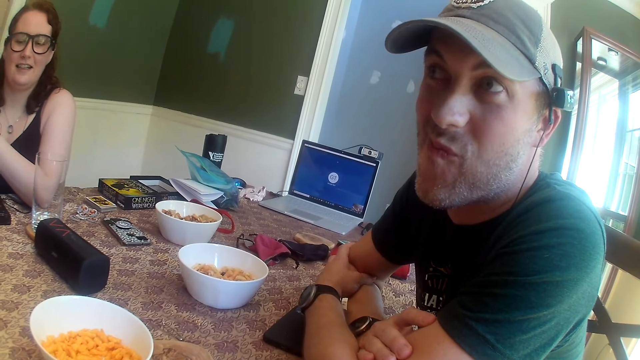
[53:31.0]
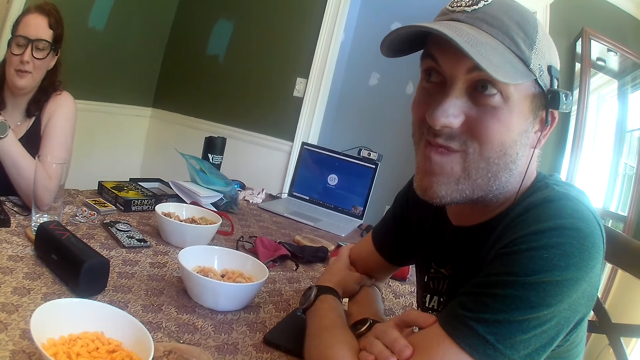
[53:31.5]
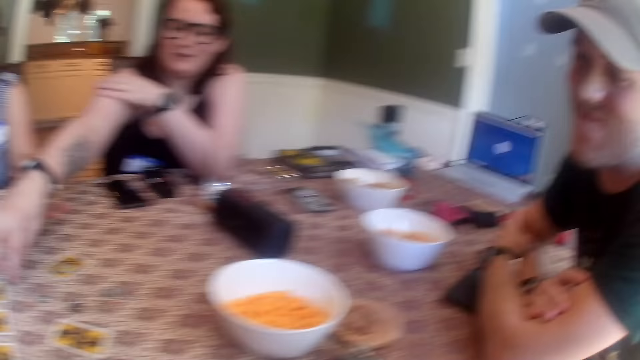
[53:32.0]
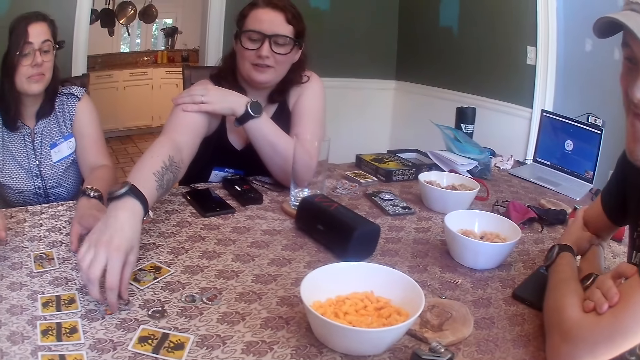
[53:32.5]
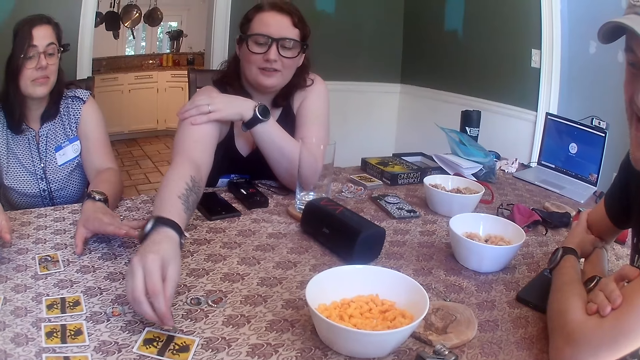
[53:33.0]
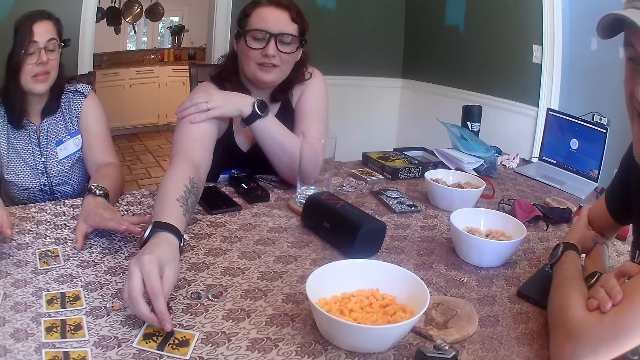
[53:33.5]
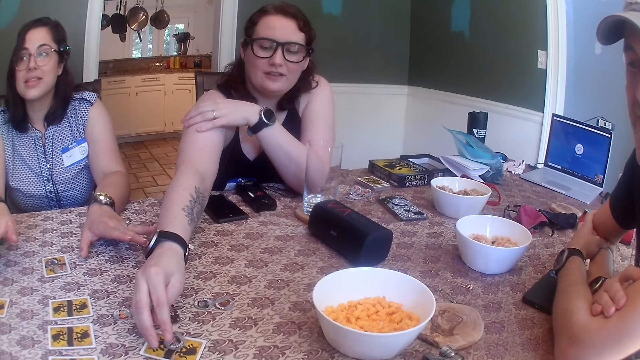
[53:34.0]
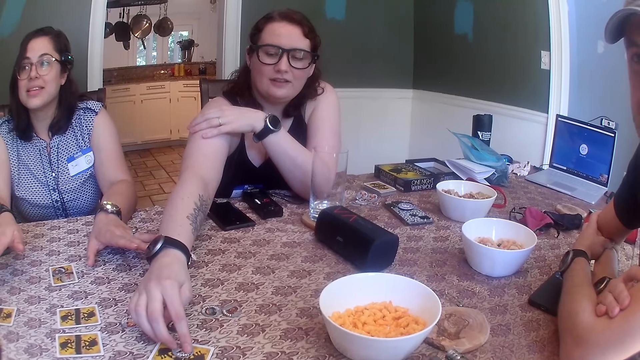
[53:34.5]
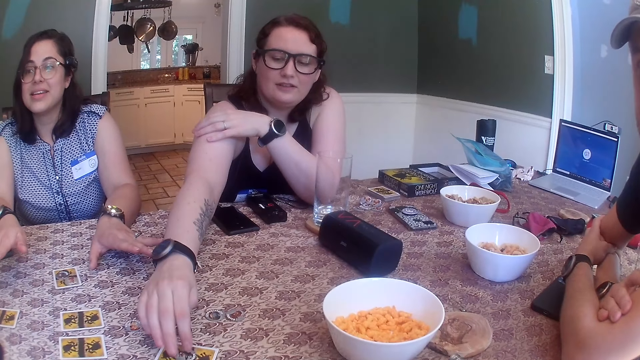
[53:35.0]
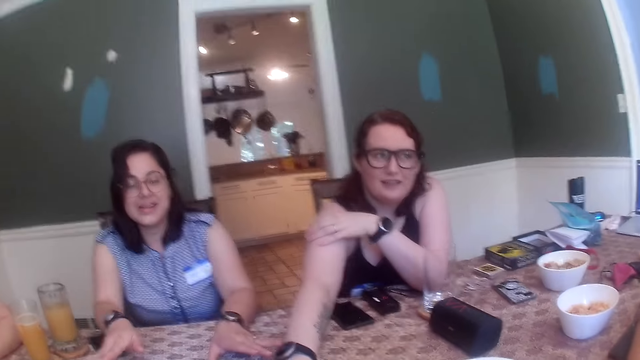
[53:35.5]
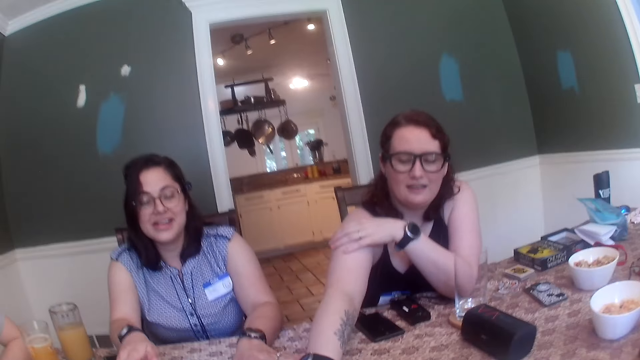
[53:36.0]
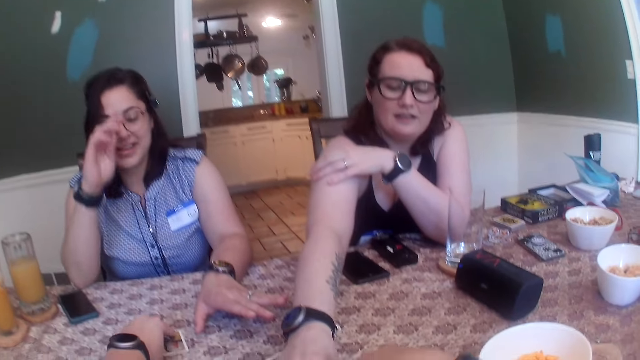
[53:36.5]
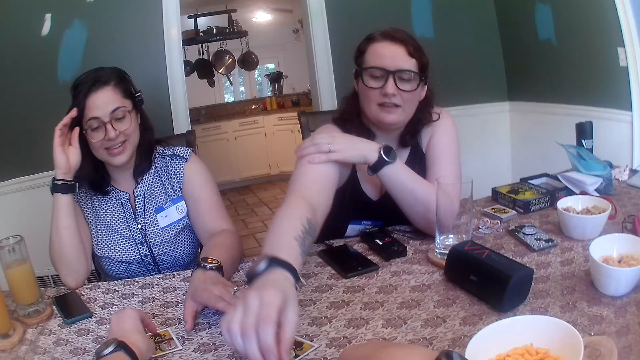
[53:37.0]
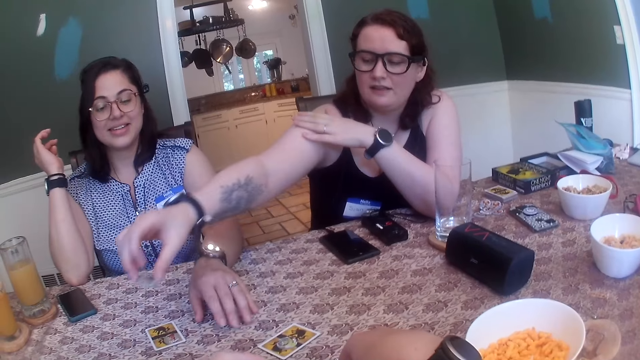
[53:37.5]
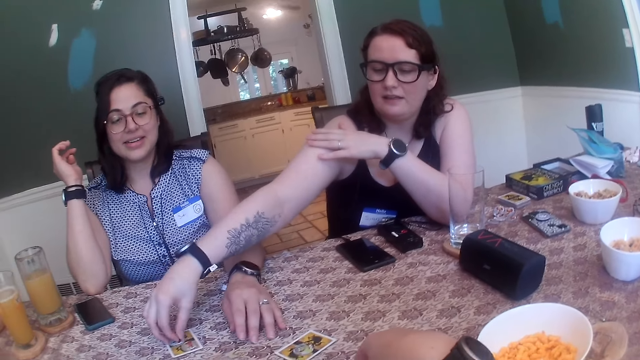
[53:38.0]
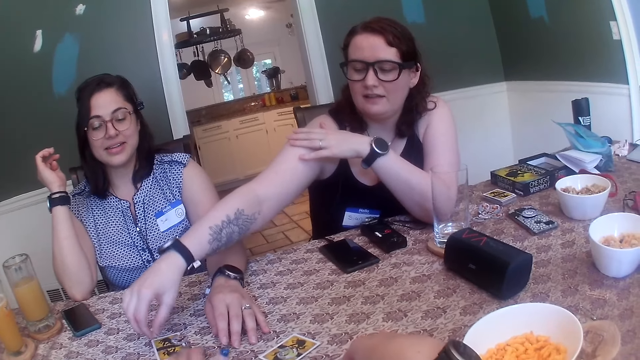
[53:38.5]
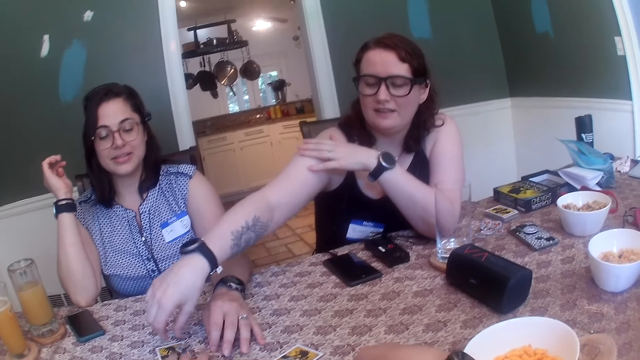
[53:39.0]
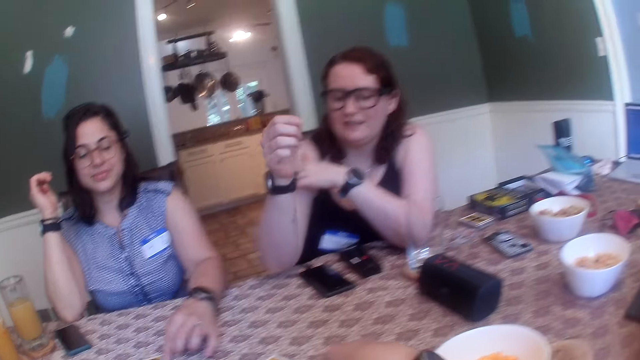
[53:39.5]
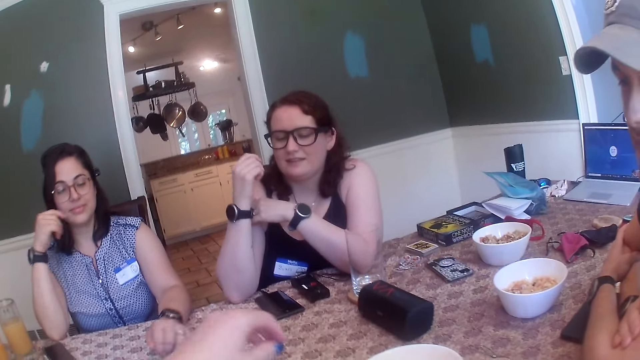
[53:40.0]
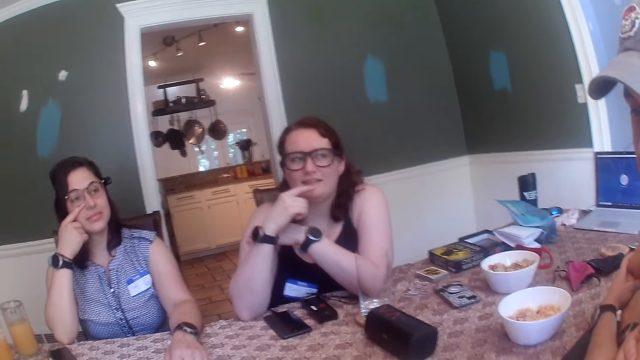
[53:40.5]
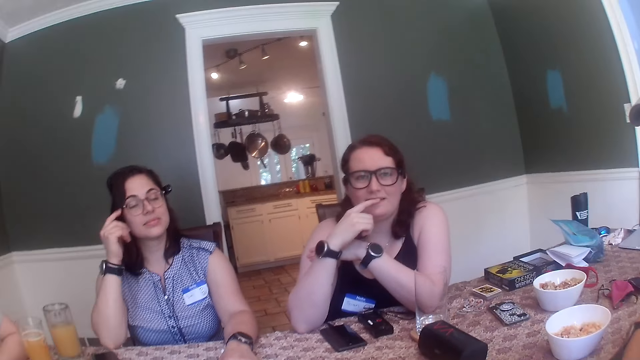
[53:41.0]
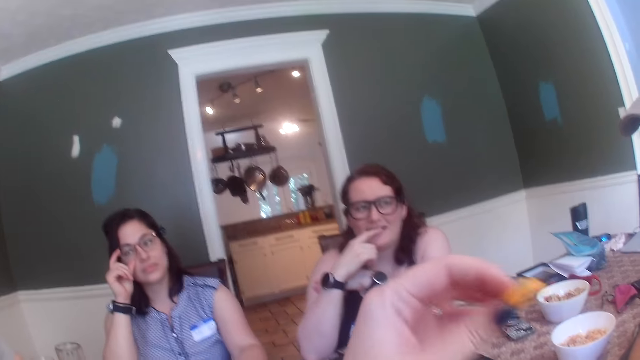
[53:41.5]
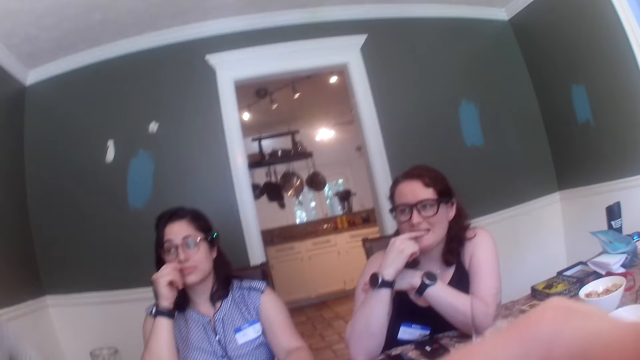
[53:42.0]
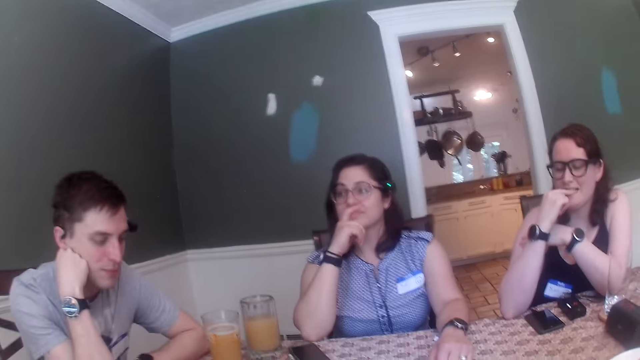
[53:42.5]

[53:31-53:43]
A man chews. A woman picks up a token from the table with her right hand. Another woman moves something. The first woman places the token on a card on the table with her right hand. The camera wearer picks up a token from a card on the table with her left hand. Another woman moves her hand on her face. The first woman places the token in her right hand on the card on the table. The second woman moves her hand. Another woman adjusts a token on a card on the table with her left hand. A man converses with another man. The camera wearer moves her hands.

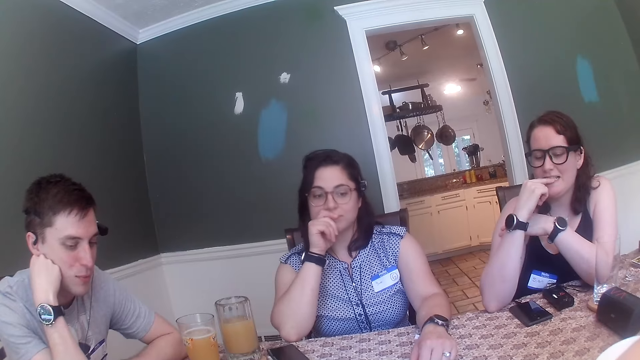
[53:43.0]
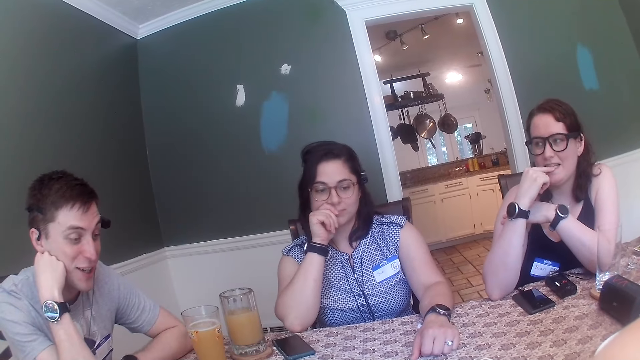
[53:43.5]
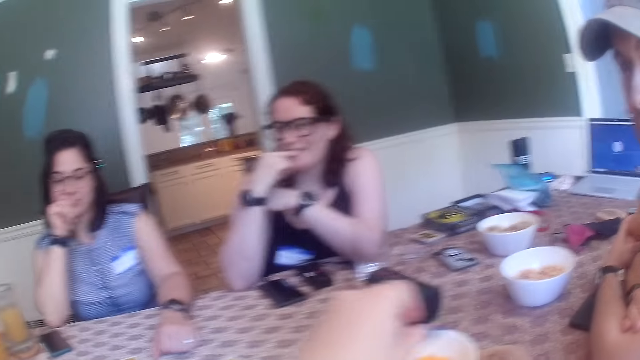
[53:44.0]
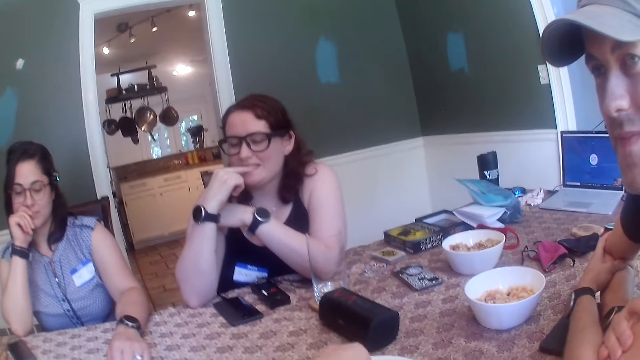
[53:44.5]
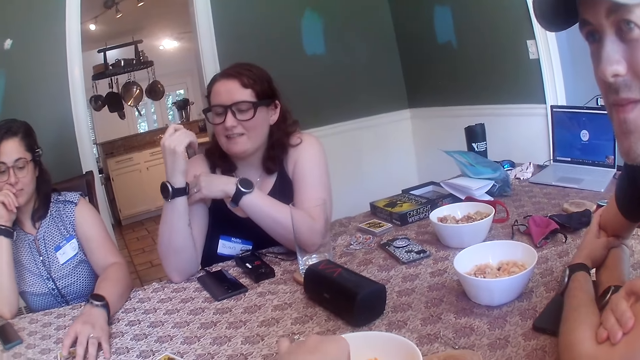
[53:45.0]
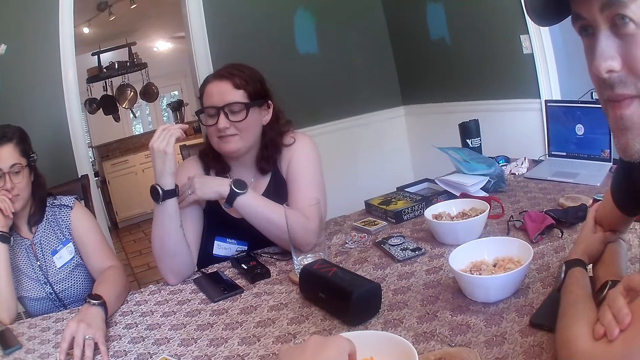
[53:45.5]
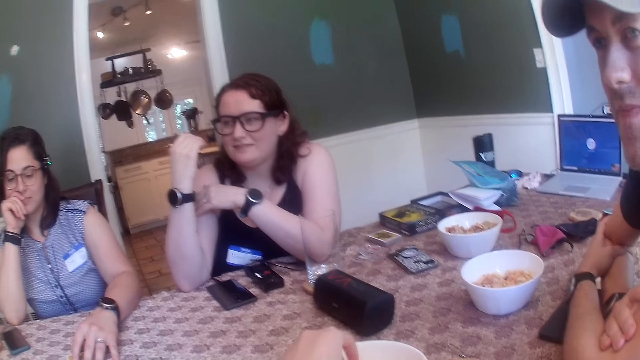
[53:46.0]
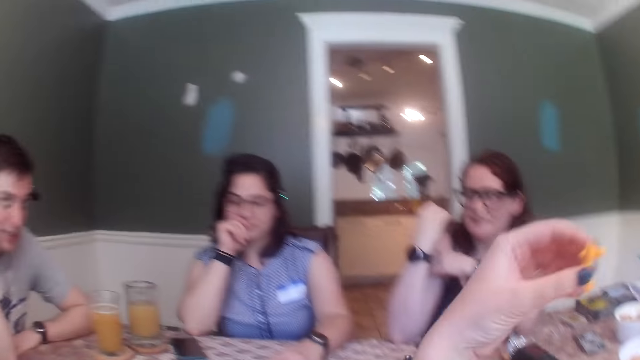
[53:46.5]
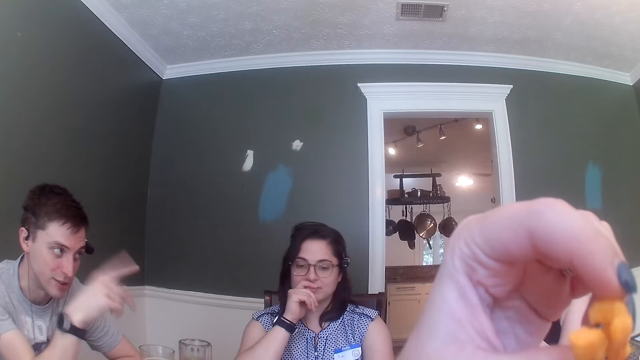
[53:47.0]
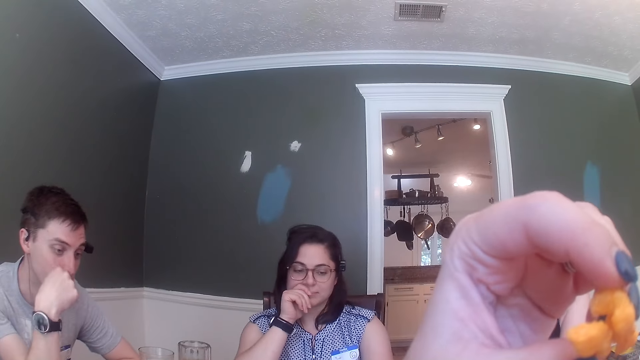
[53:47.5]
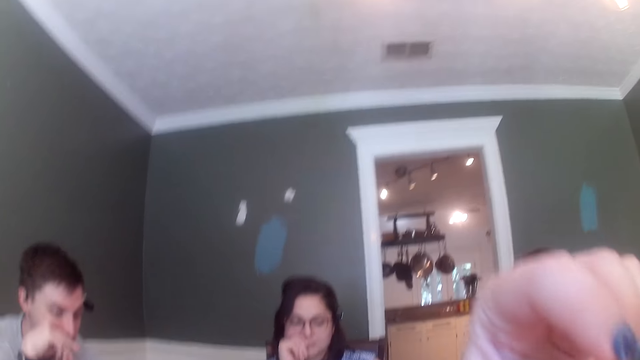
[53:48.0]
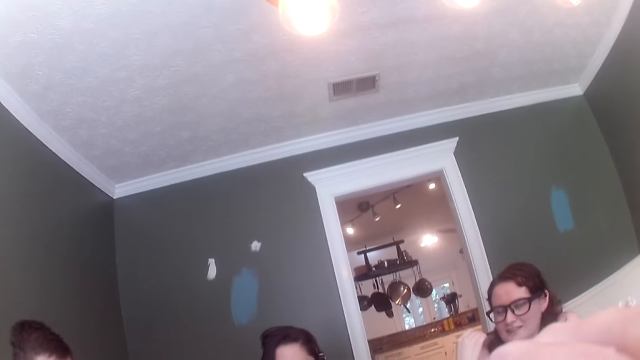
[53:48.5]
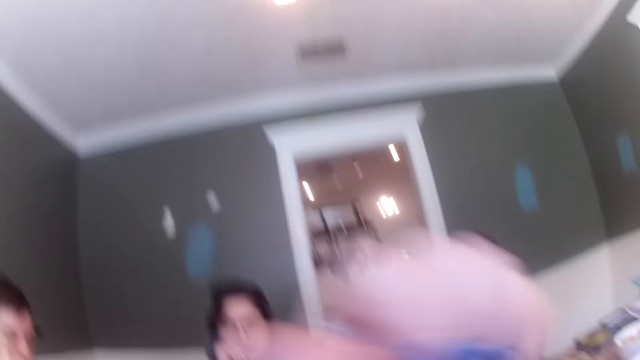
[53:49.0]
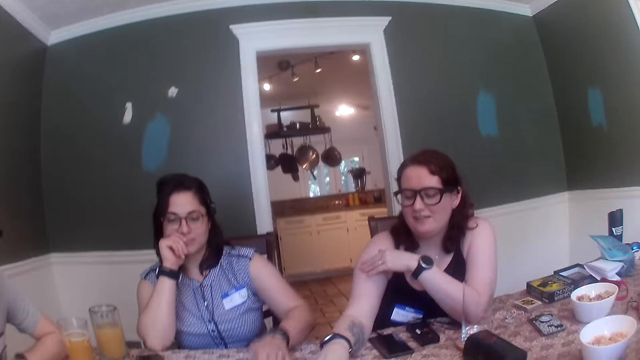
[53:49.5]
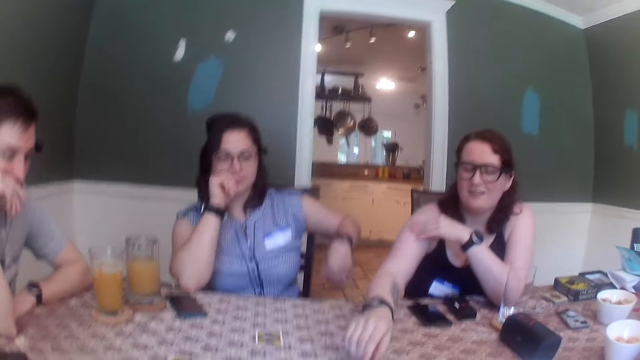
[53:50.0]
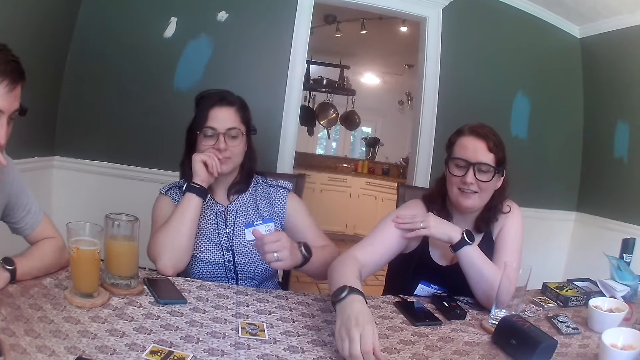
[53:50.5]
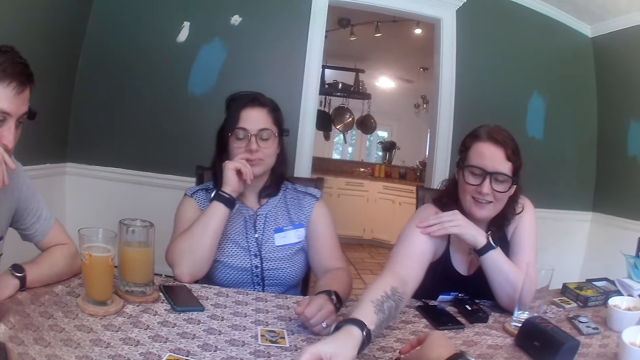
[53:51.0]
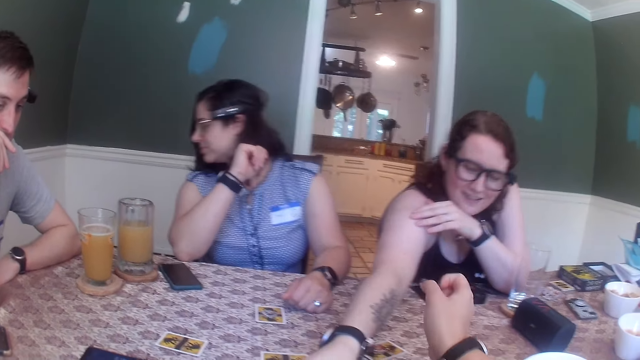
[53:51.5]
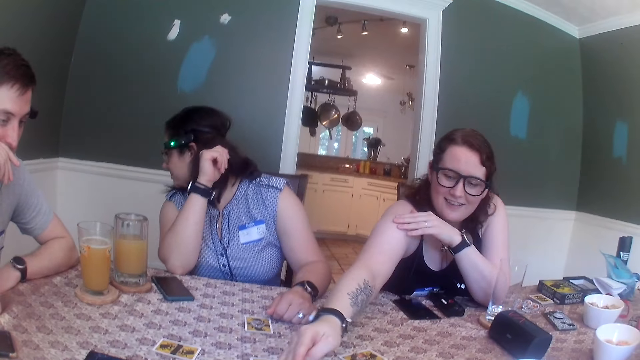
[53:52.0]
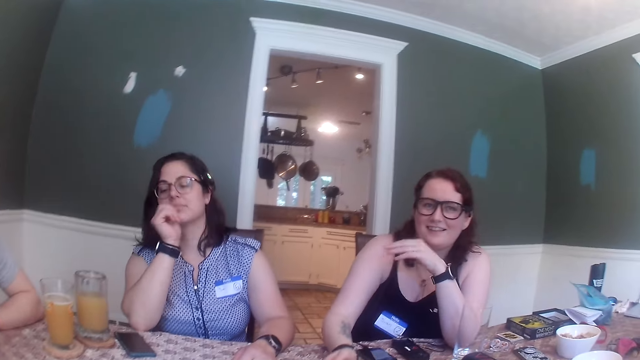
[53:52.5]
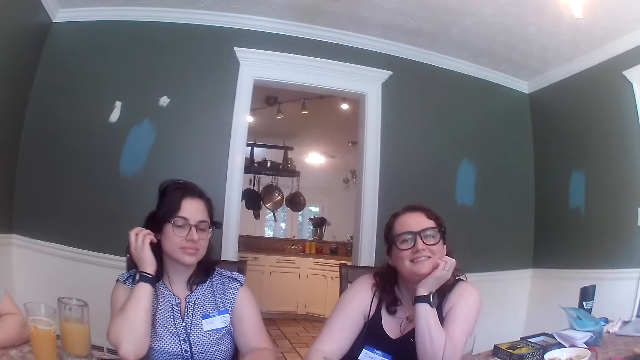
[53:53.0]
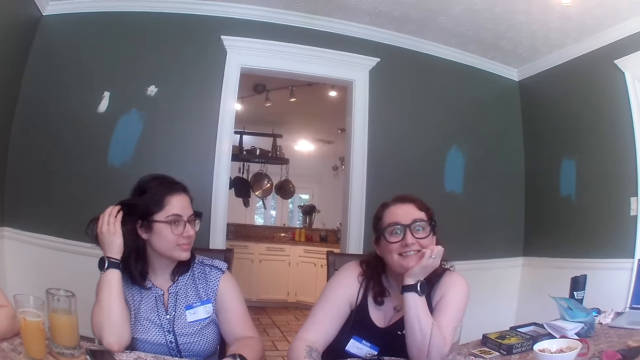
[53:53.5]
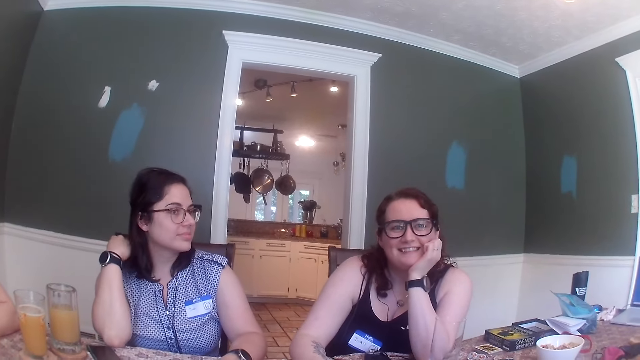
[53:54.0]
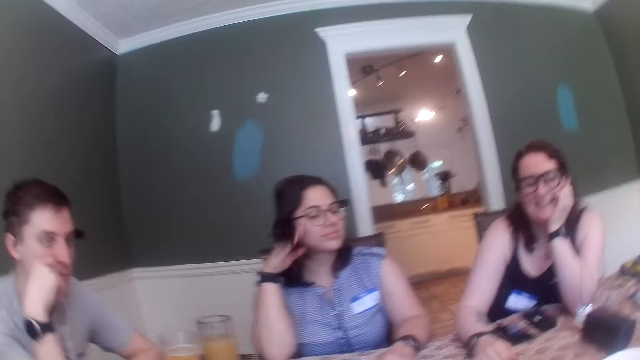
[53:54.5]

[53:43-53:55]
A man converses with another man. The camera wearer picks up some chips from the plate on the table with her left hand. She eats the chips from her left hand. She lifts the food. She looks around. A woman picks up a token from a card on the table with her right hand. The camera wearer places a token on a card with her right hand. Another woman moves her hand. The first woman places the token on a card on the table with her right hand. A third woman looks aside and holds her hair.
